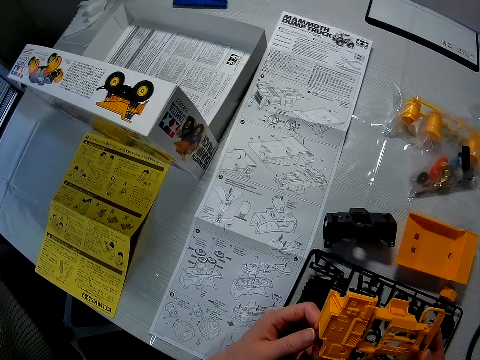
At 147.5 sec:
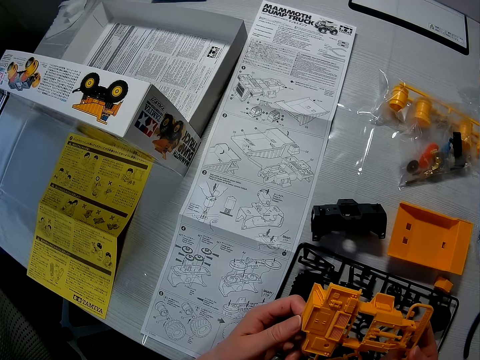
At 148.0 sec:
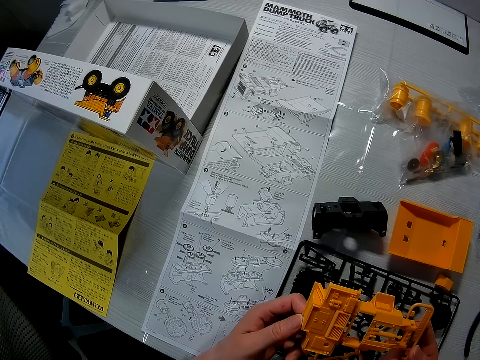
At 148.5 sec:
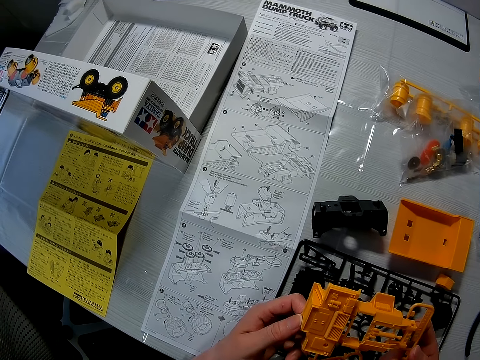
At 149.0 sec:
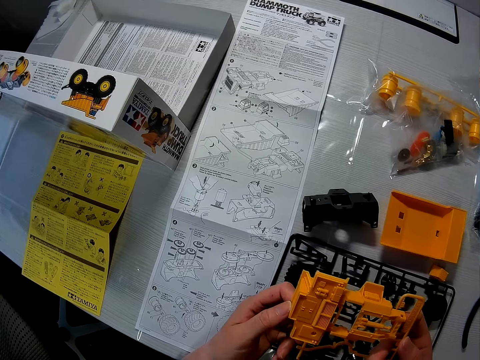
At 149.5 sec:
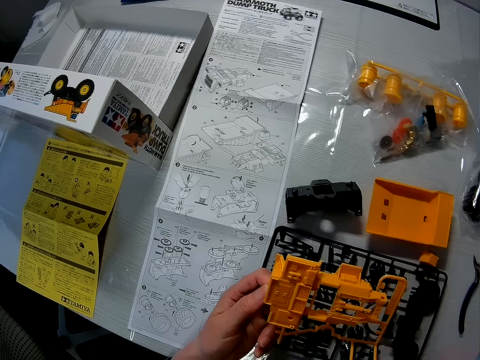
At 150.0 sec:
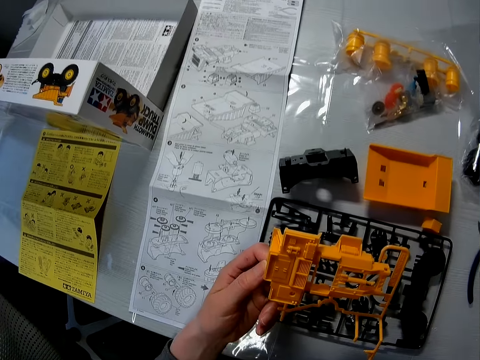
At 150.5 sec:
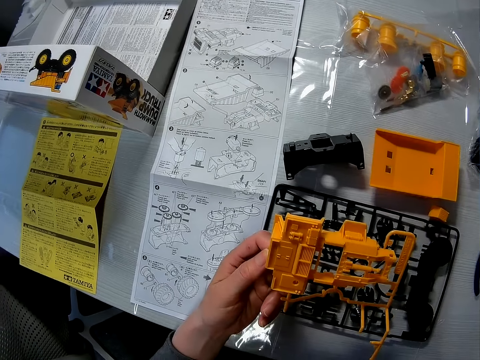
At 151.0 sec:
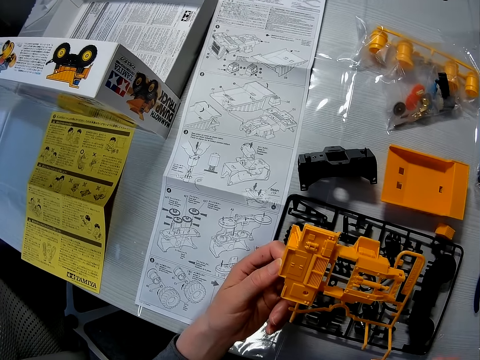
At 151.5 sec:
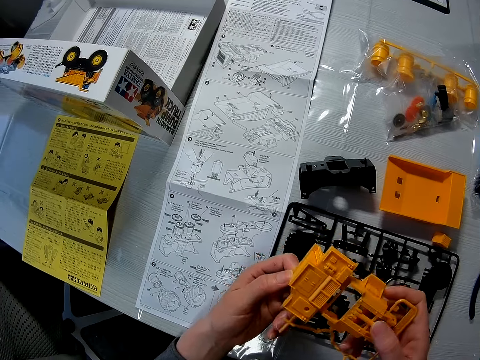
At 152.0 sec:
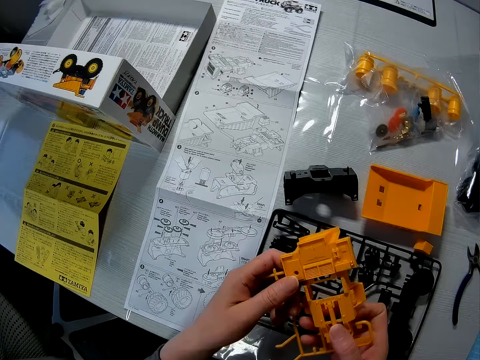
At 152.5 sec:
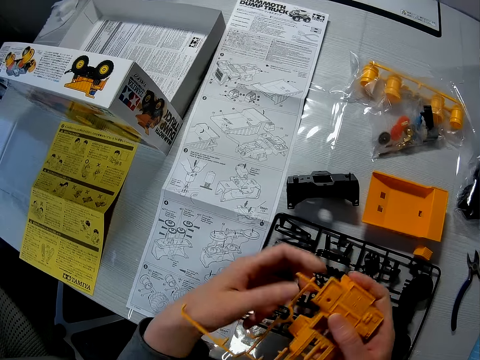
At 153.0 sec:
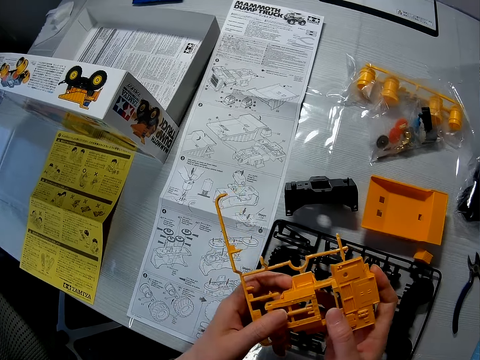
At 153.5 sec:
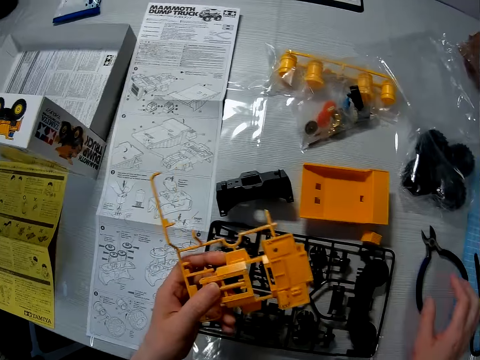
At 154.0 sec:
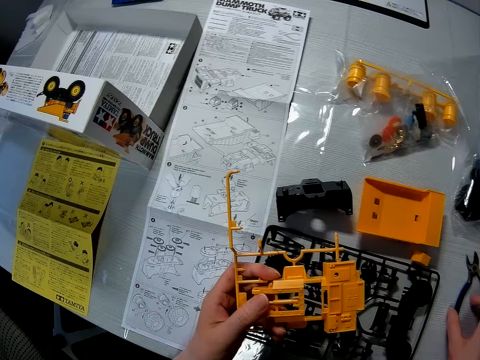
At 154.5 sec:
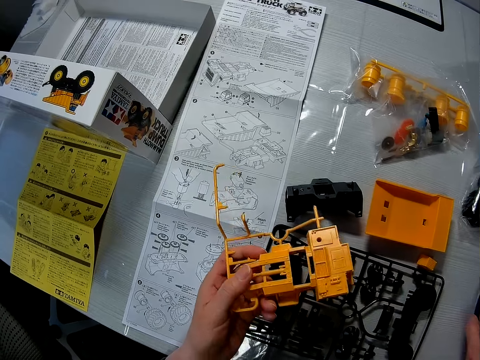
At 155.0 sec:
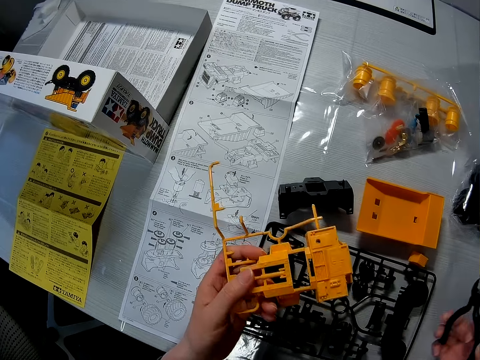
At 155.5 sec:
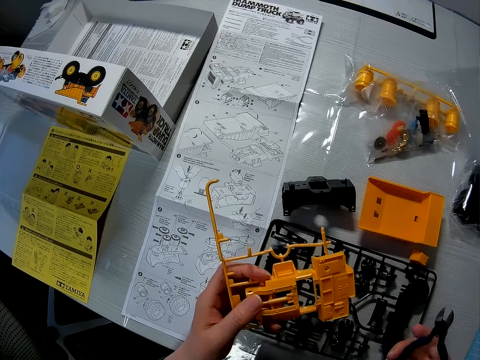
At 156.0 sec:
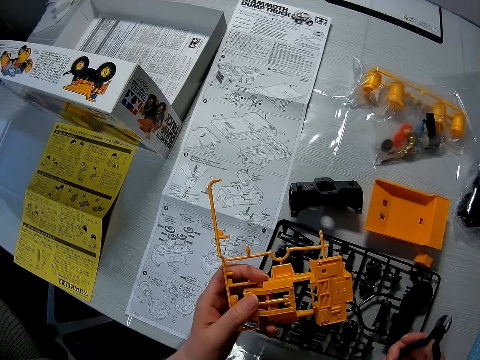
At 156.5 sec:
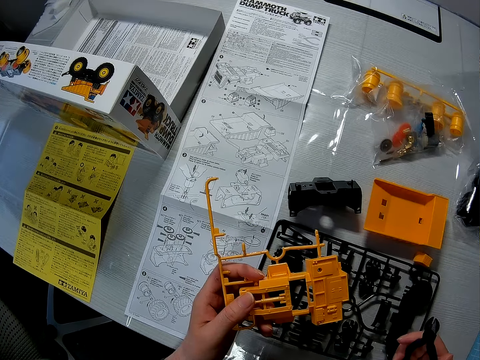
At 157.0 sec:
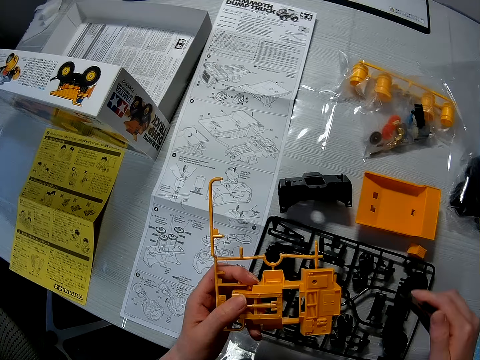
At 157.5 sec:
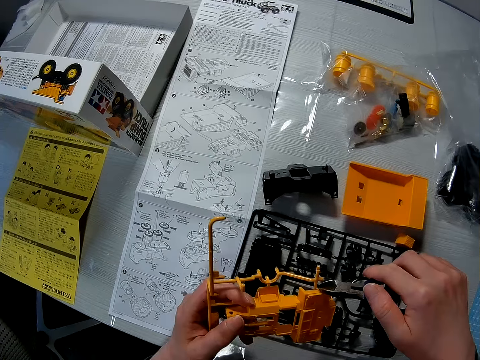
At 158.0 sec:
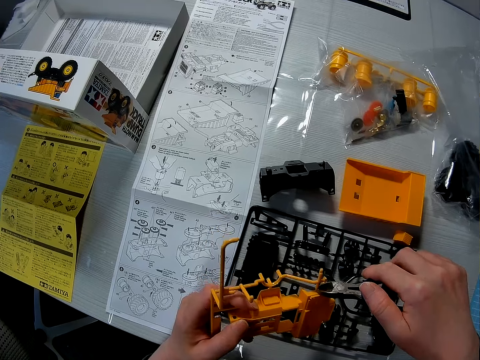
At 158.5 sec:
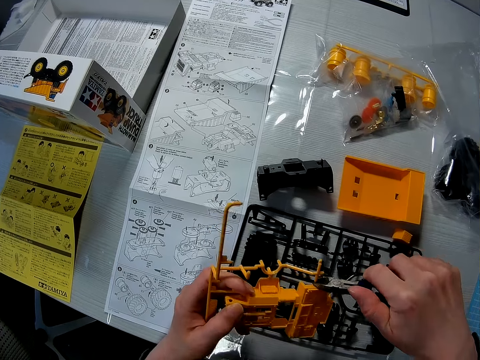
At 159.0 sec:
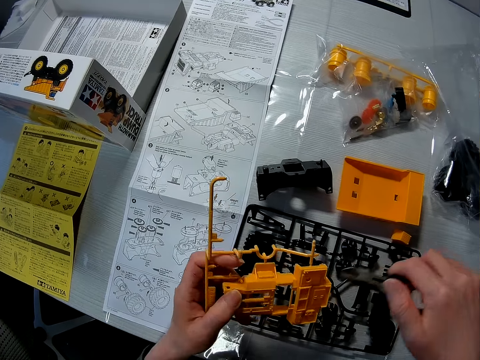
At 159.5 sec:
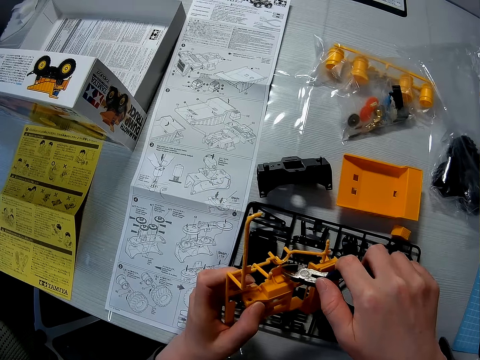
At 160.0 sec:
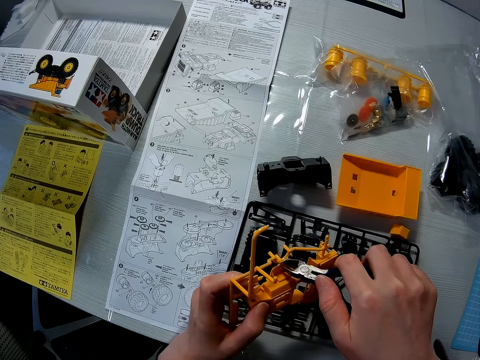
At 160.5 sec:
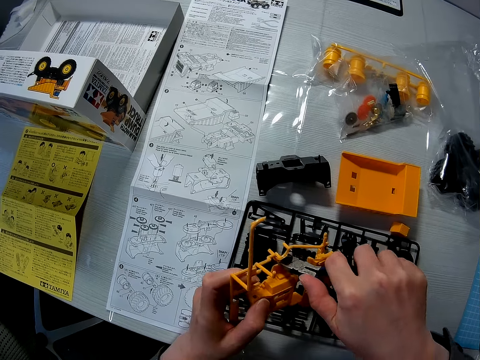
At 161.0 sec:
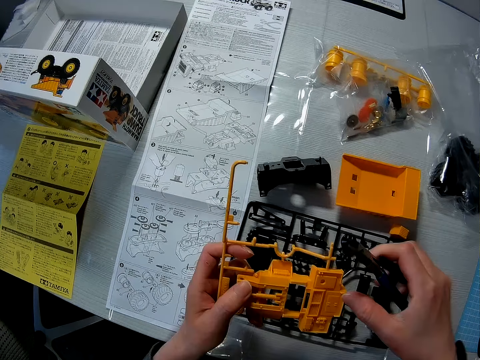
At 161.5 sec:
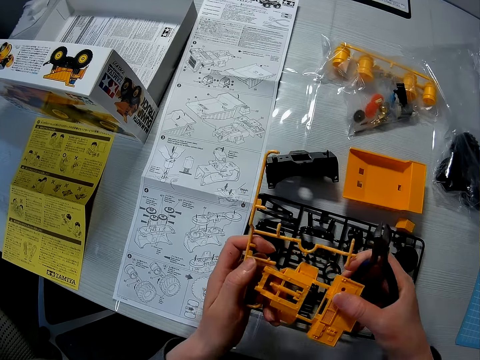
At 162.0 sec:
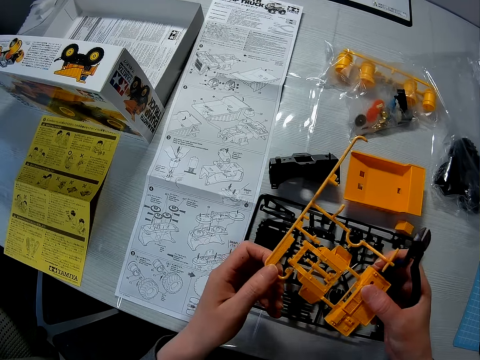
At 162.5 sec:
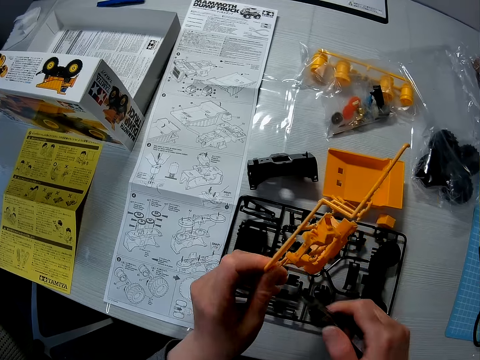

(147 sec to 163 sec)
The camera wearer picks up toy material. They pick up toy material again. They cut out a dump frame from the yellow components of the toy truck with a plier.

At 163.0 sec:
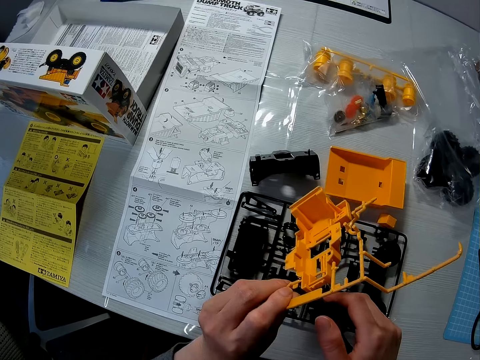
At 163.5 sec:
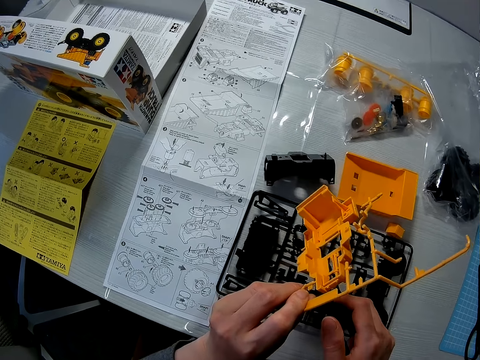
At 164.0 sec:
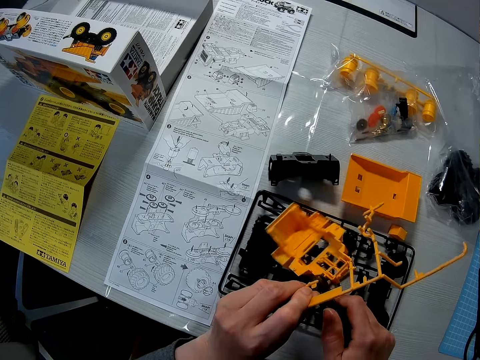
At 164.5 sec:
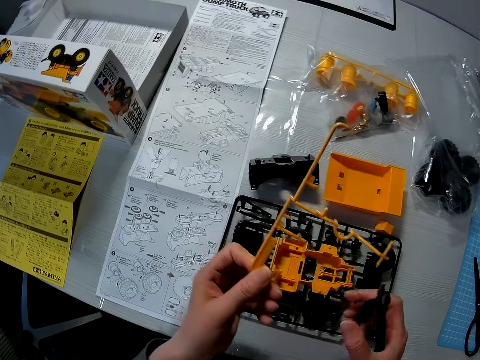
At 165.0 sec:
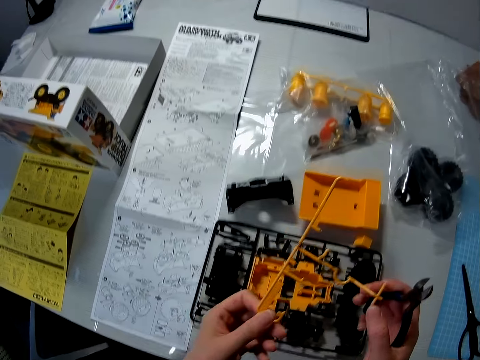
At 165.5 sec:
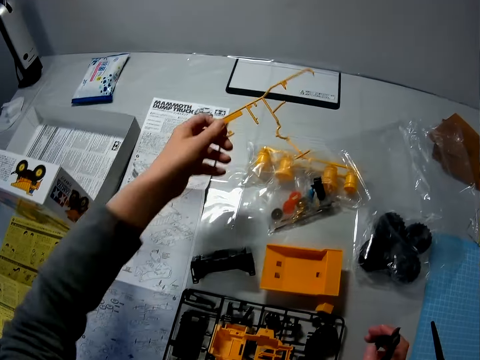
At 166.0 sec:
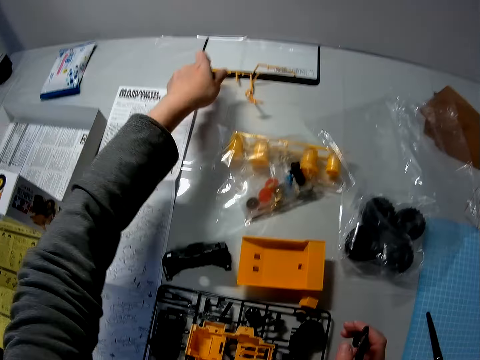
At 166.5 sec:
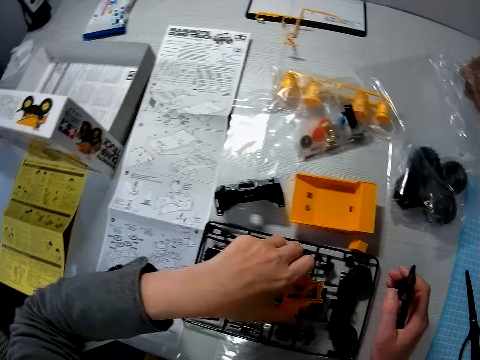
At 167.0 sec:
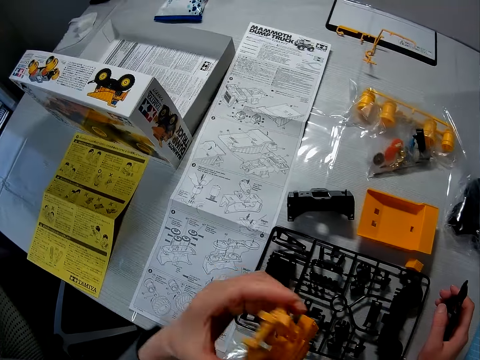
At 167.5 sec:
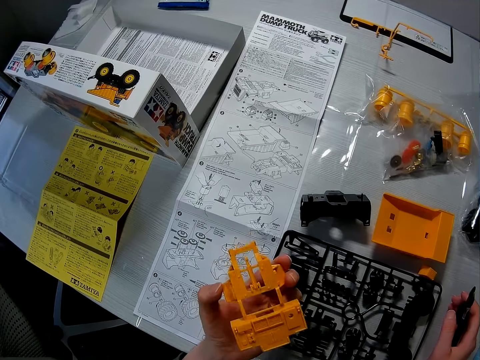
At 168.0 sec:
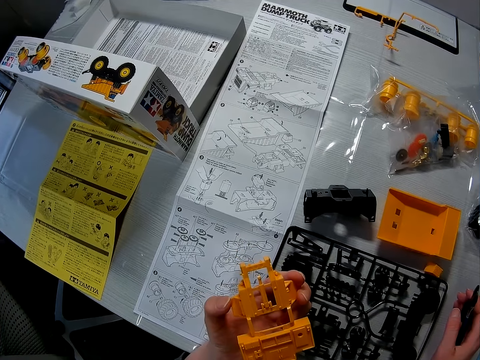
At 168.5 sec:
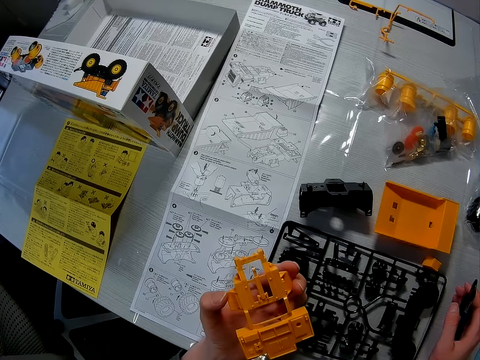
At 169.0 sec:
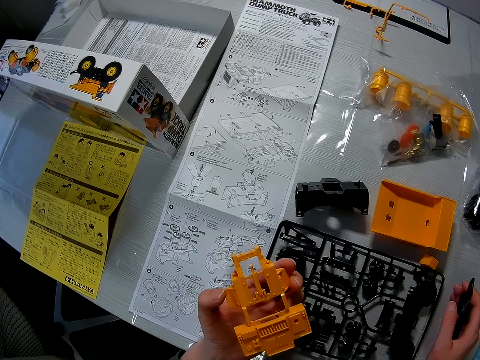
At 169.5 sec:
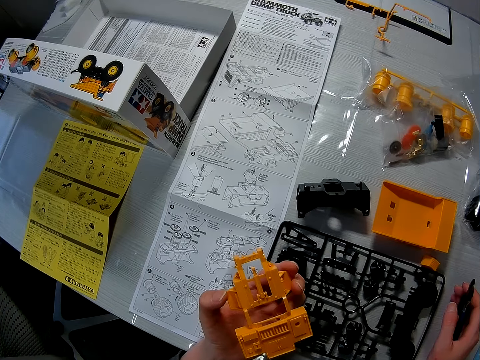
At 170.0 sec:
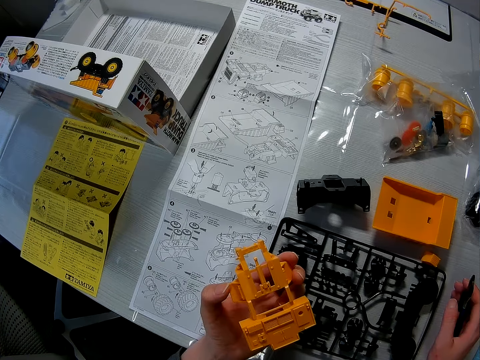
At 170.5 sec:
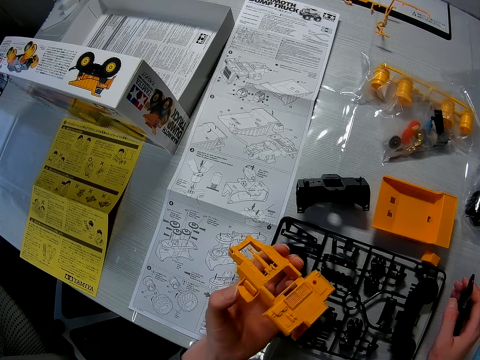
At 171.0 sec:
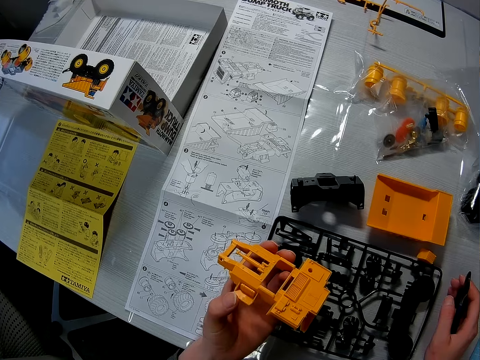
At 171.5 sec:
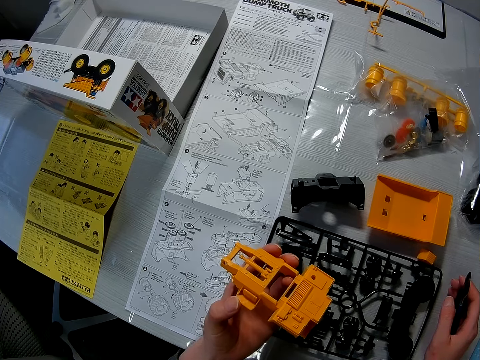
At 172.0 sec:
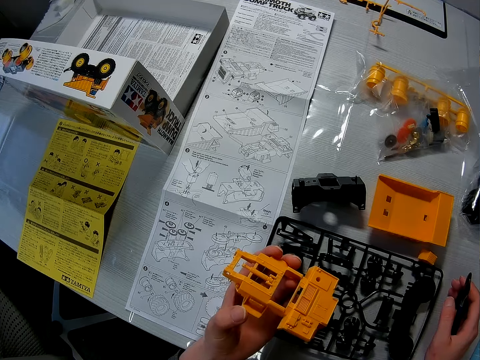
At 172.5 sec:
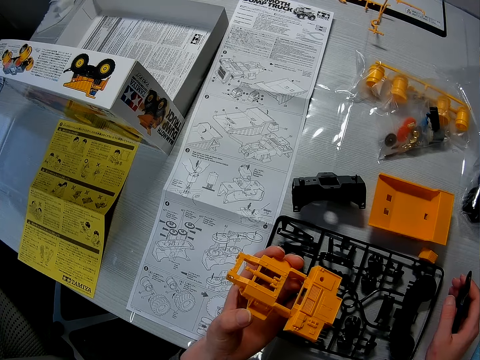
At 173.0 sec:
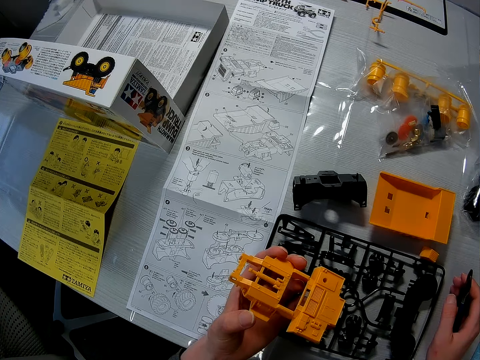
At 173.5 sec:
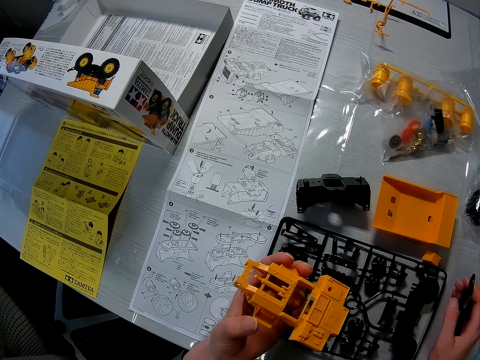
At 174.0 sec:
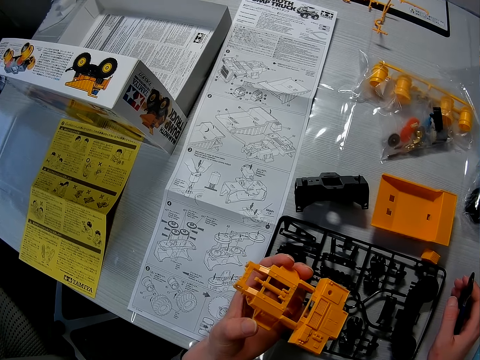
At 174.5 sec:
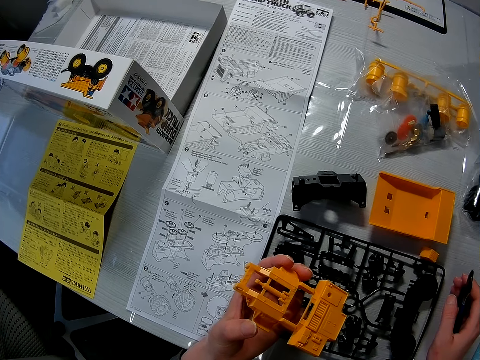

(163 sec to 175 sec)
The camera wearer drops a yellow plastic on the table with his left hand. He picks up the dump frame with his left hand.
